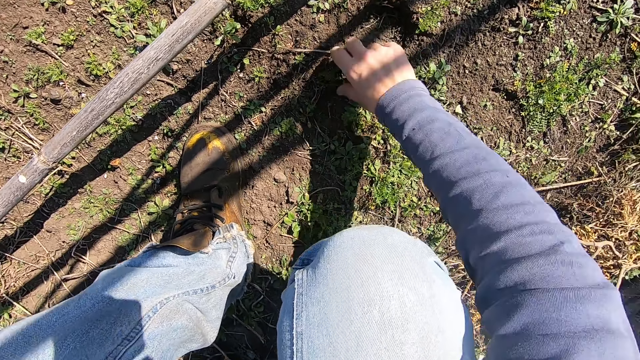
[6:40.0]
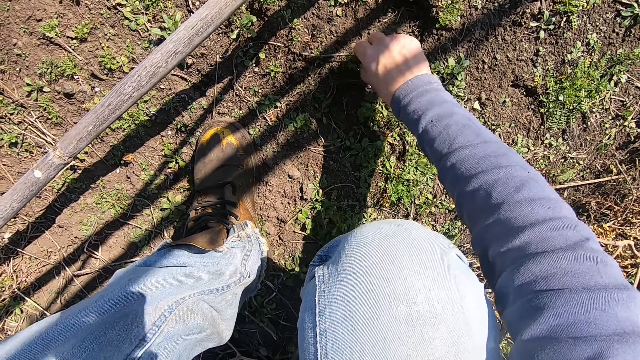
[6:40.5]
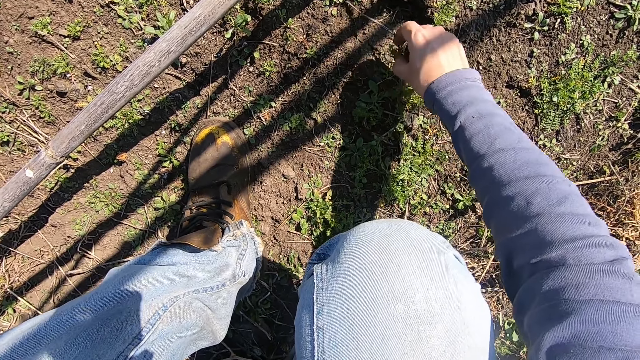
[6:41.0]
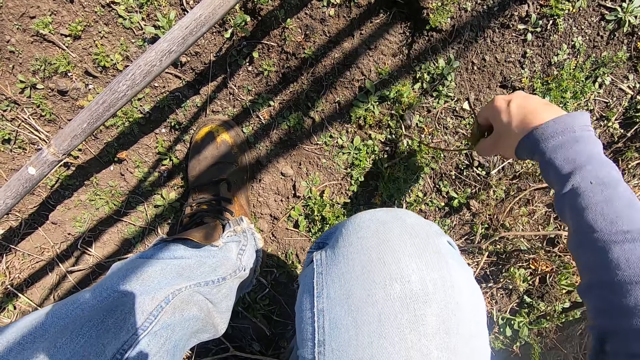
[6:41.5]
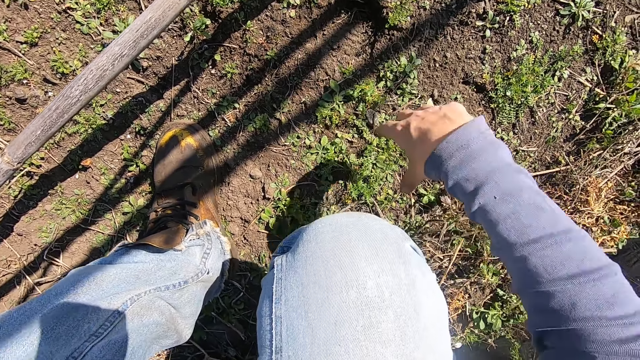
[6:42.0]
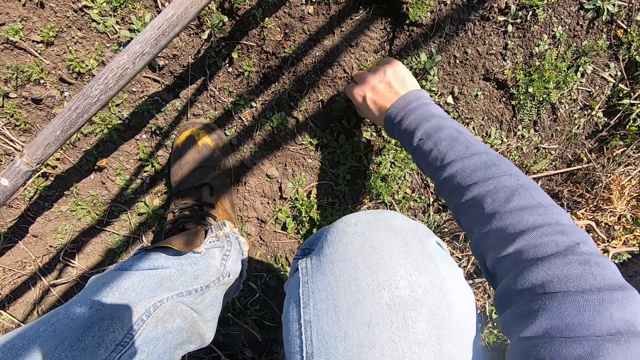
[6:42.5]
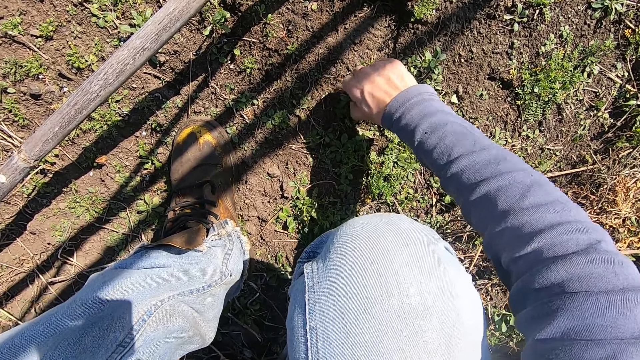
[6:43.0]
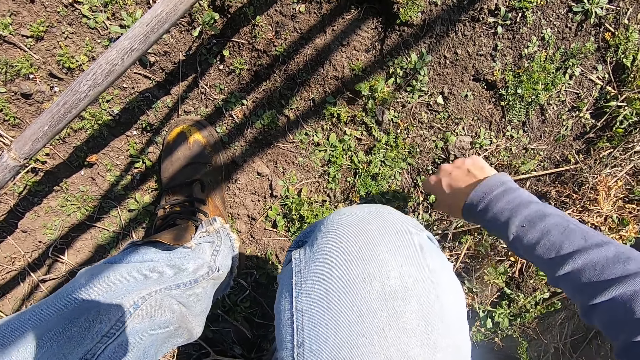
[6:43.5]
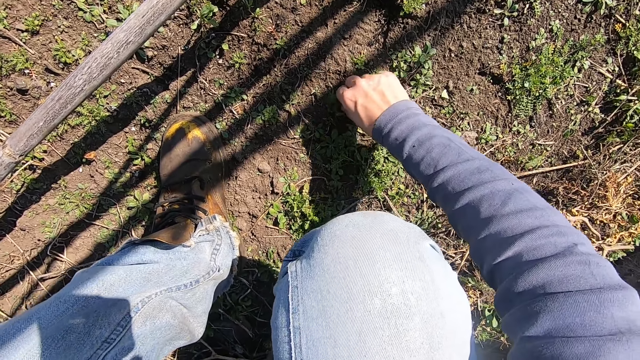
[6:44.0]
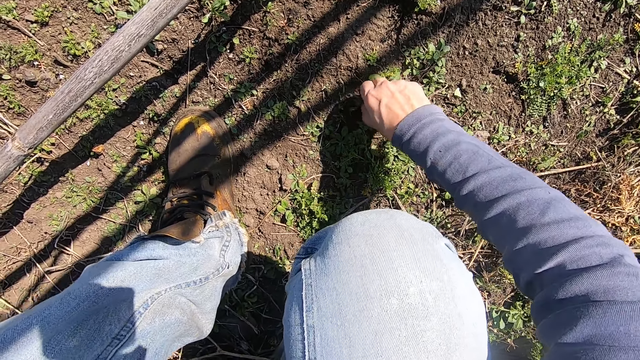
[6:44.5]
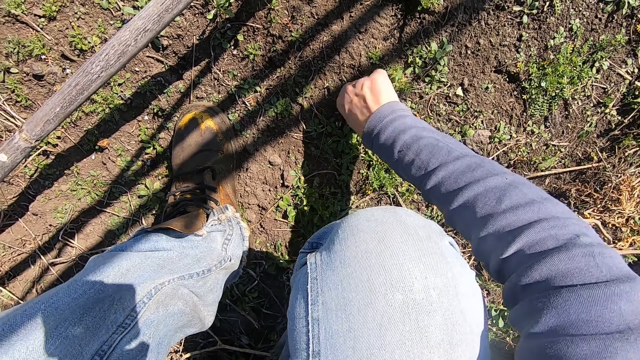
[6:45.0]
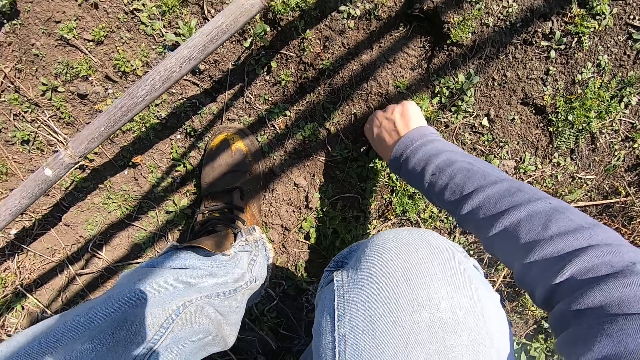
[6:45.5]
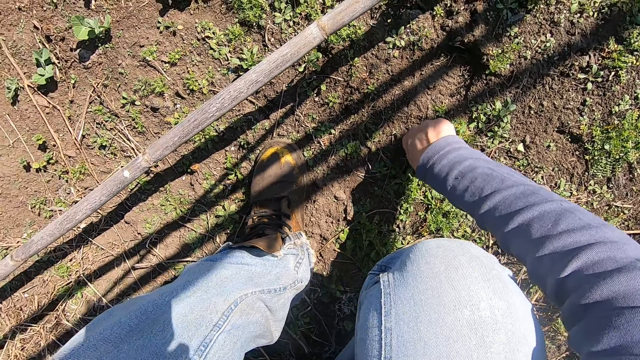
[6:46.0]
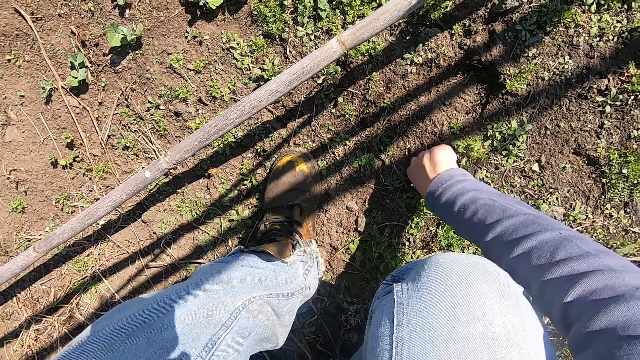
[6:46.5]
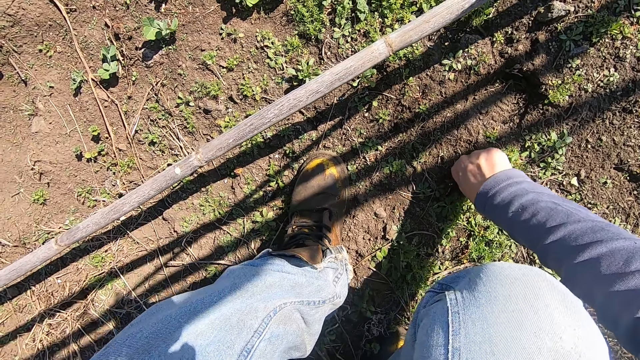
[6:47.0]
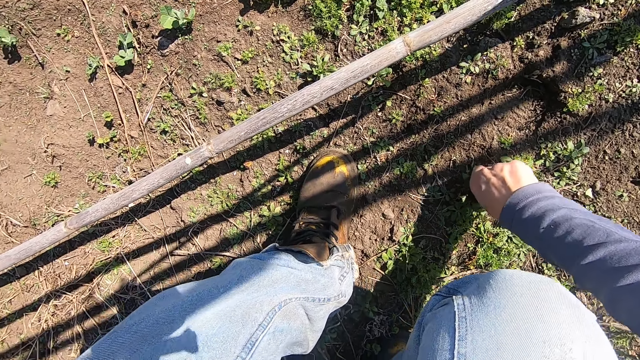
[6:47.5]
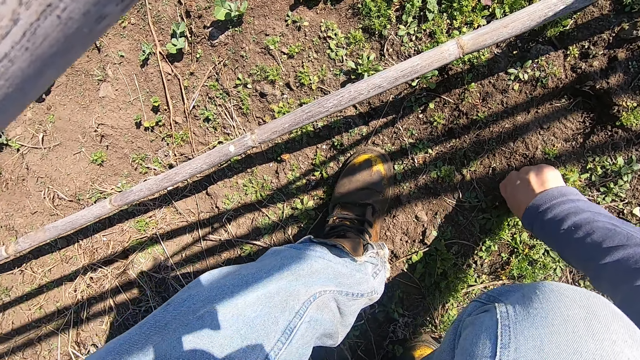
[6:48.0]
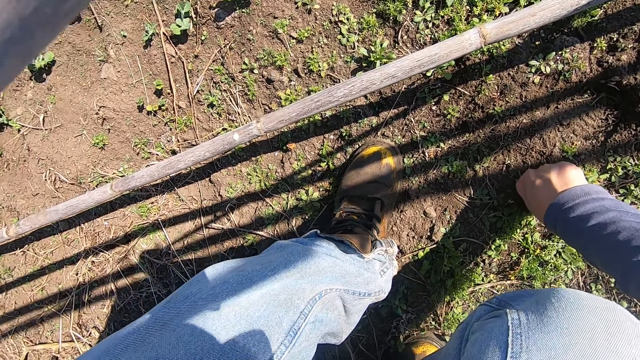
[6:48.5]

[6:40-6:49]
The camera wearer pulls a weed plant on the ground with his right hand. He throws the weed plant in his right hand away. He pulls a weed plant on the ground with his right hand. He throws the weed plant in his right hand away. He pulls a weed plant on the ground with his right hand.

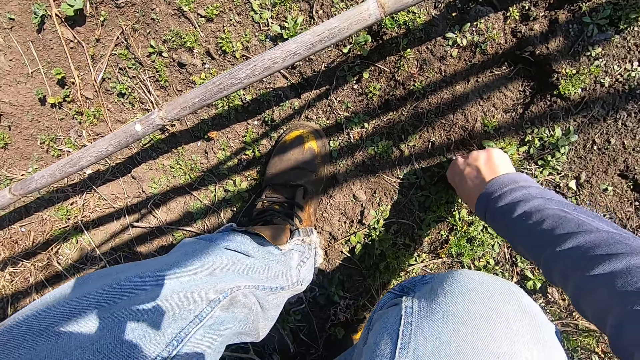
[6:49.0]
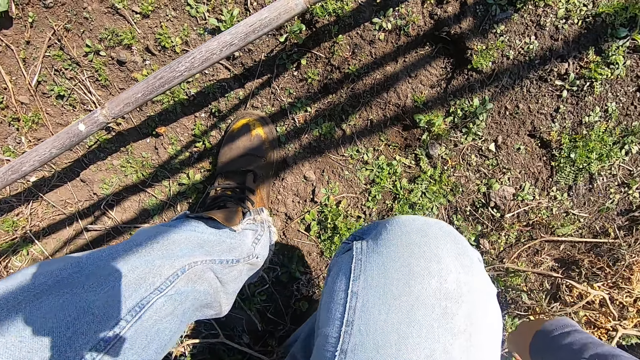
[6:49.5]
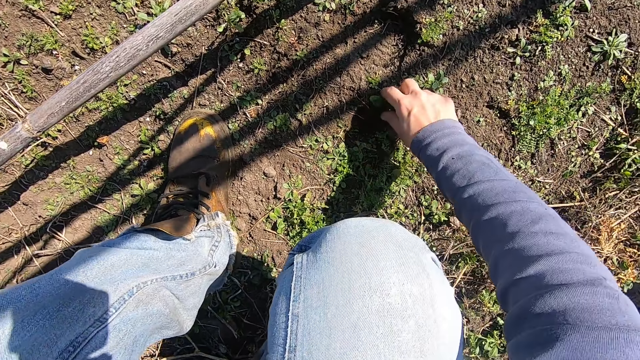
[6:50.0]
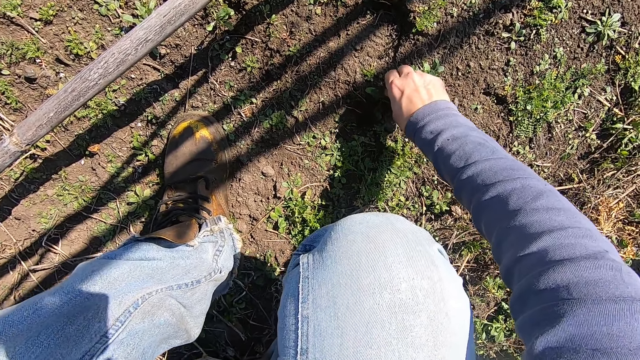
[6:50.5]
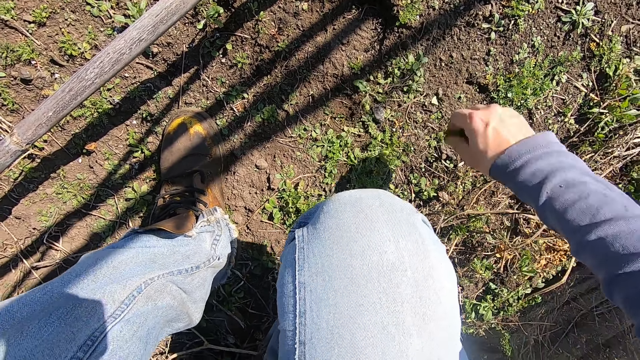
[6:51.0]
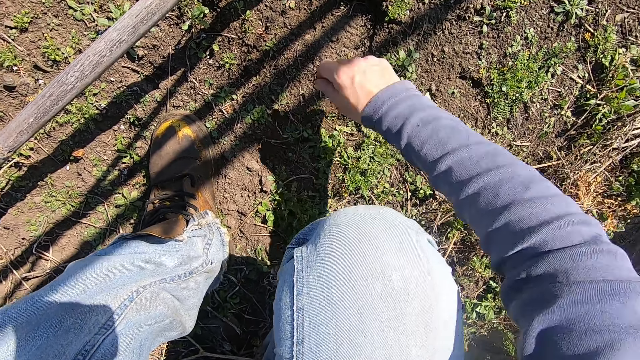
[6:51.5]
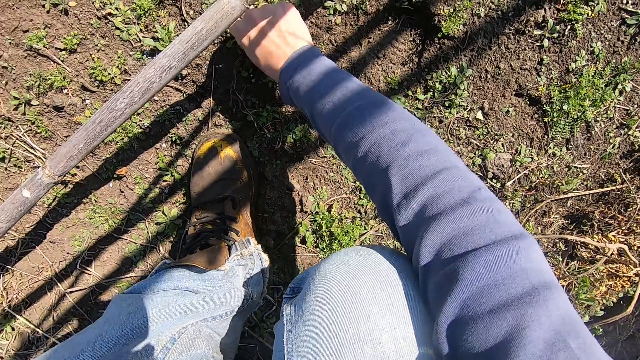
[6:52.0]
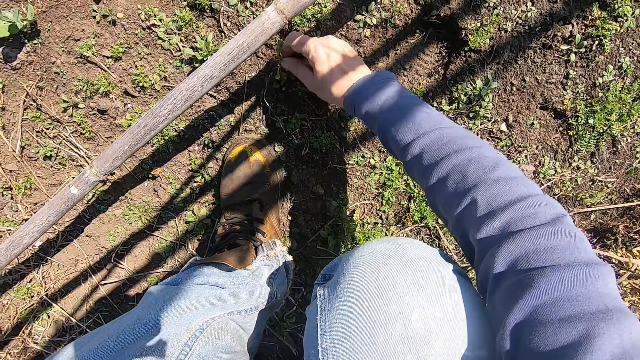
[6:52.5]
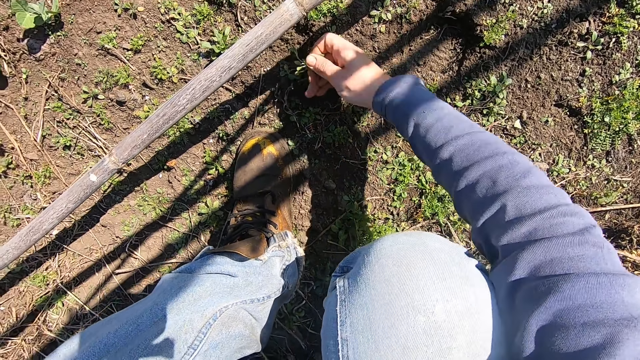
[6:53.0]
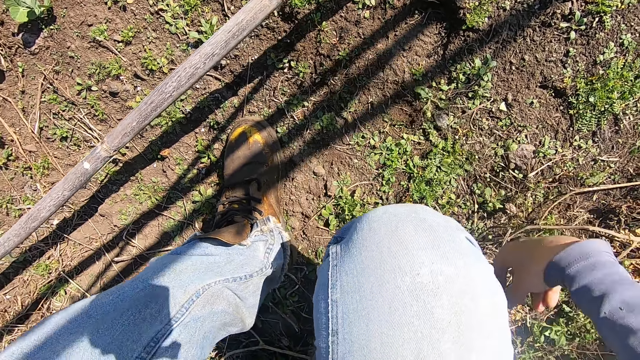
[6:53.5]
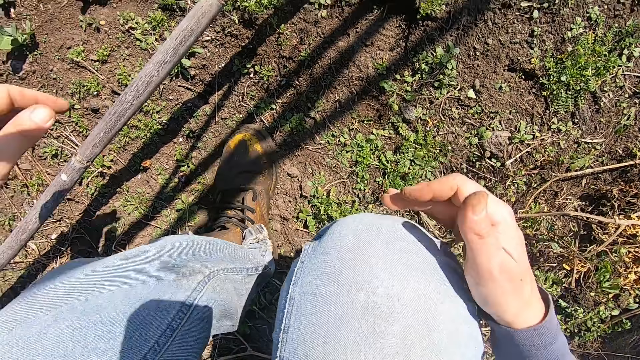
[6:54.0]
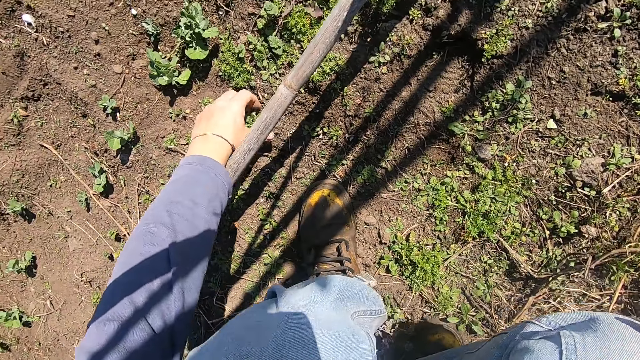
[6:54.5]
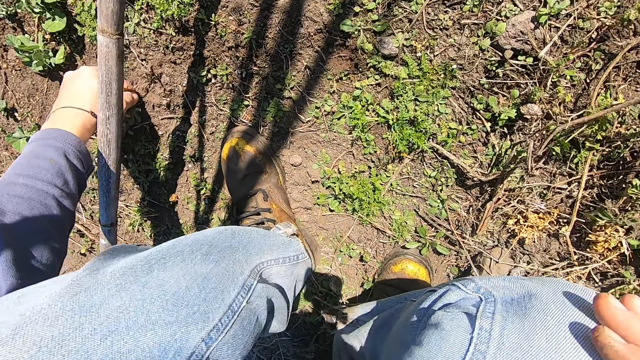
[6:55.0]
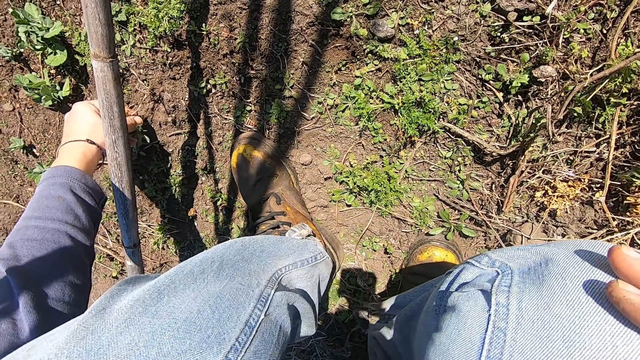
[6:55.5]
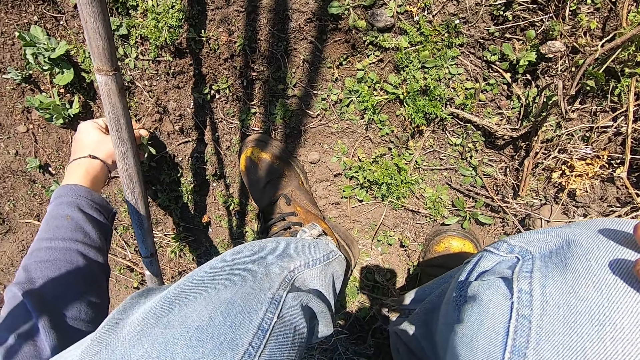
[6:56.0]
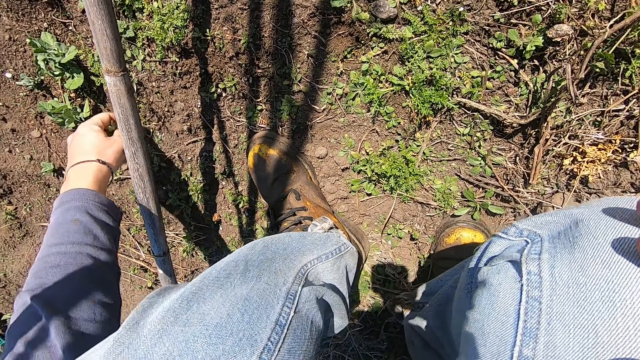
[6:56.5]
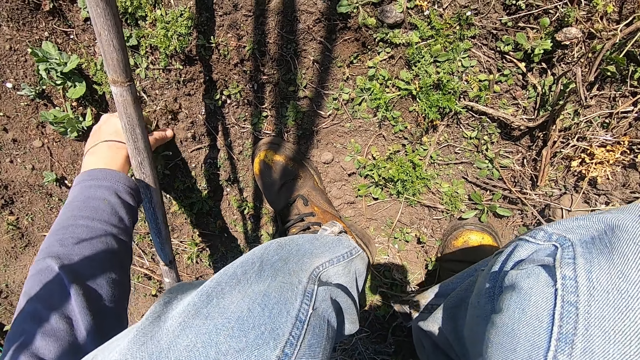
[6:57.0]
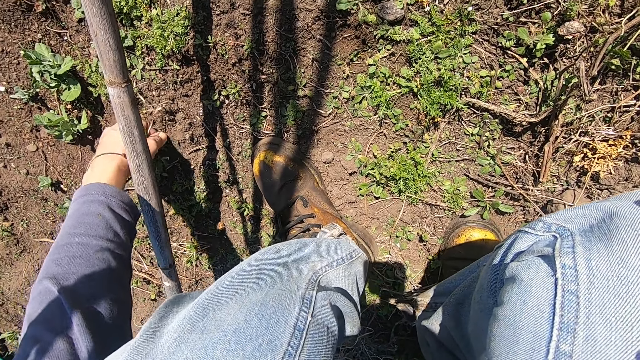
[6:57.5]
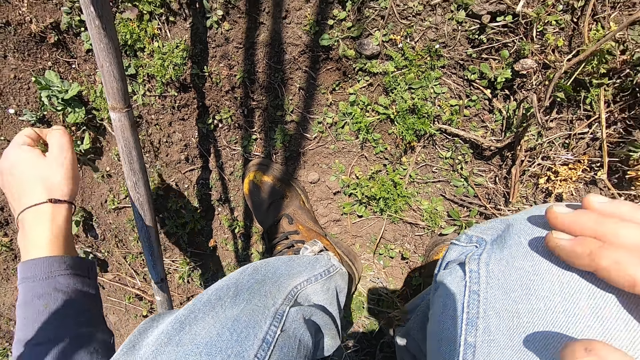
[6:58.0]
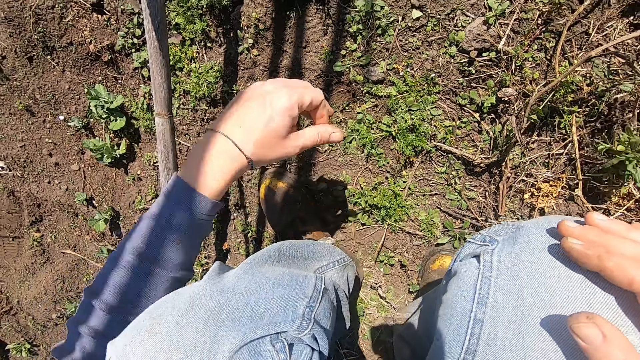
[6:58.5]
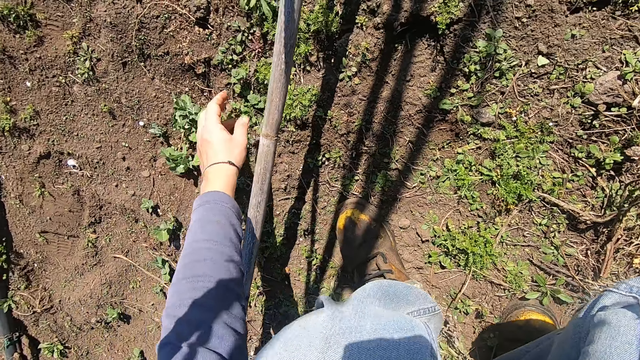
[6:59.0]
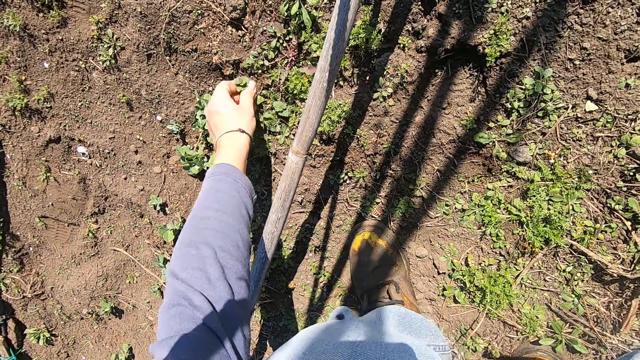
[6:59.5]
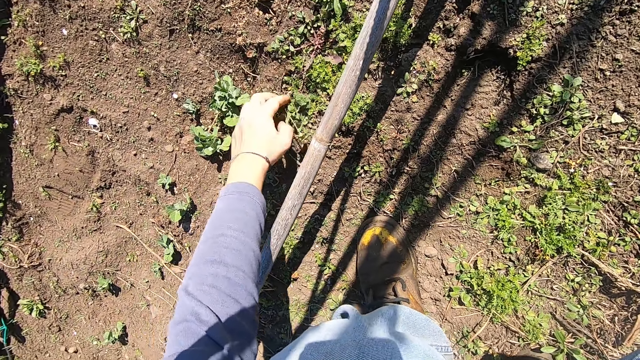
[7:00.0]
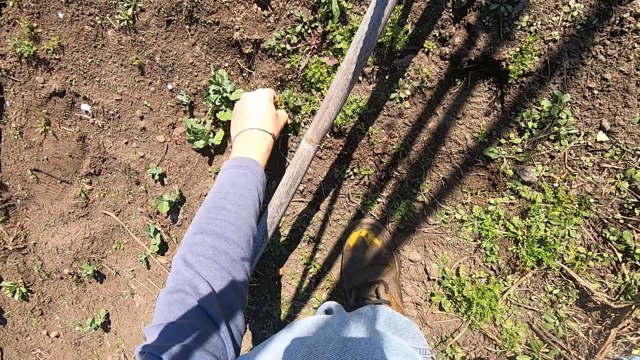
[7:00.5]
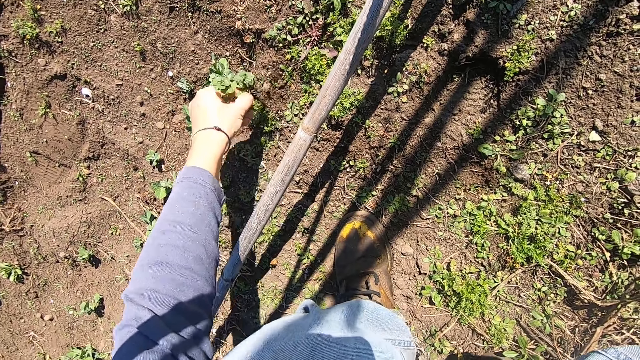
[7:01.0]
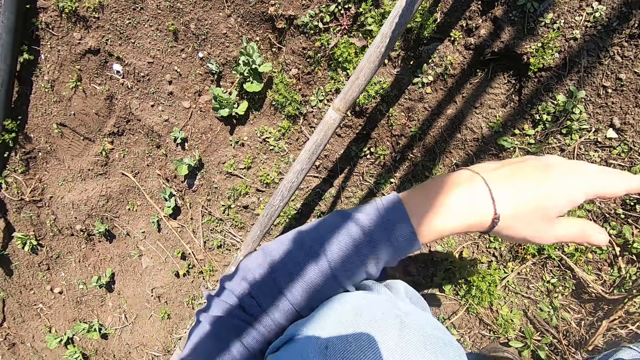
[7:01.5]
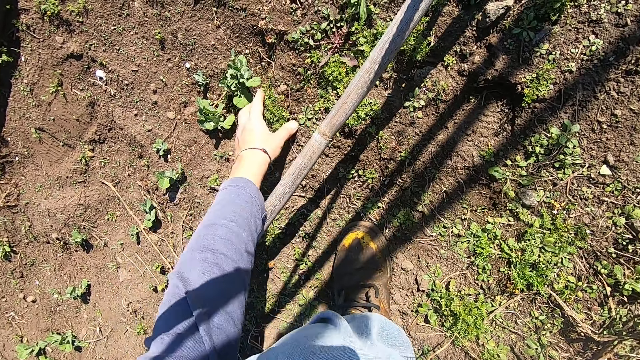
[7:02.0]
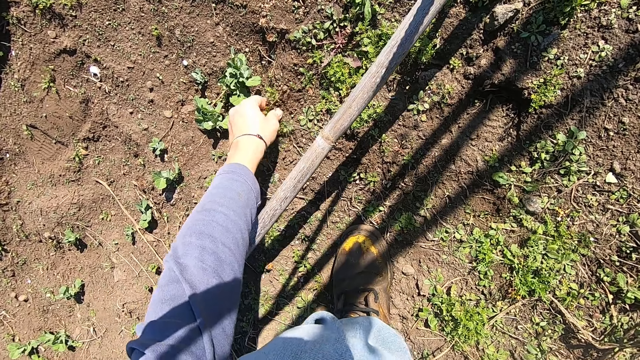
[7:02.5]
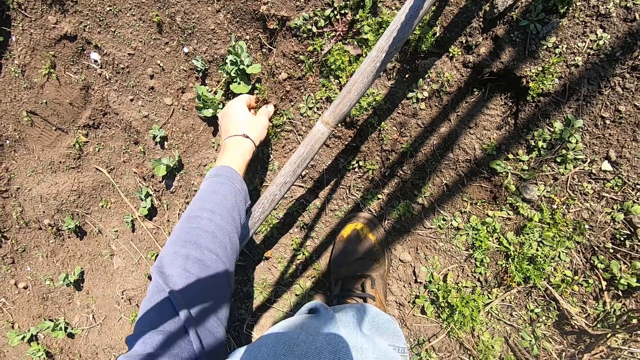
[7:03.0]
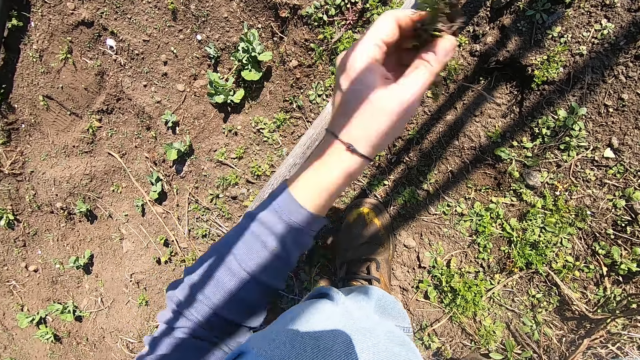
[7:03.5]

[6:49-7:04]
The camera wearer throws the weed plant in his right hand away. He pulls a weed plant on the ground with his right hand. He throws the weed plant in his right hand away. He pulls a weed plant on the ground with his right hand. He throws the weed plant in his right hand away. He pulls weed plants on the ground with his left hand. He throws the weed plants in his left hand away. He pulls out a weed plant on the ground with his left hand. He throws the weed plant in his left hand away. He pulls out a weed plant on the ground with his left hand. He throws the weed plant in his left hand away.
